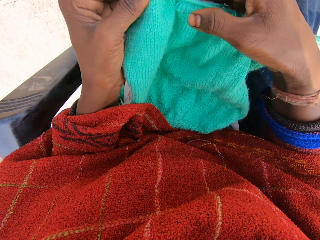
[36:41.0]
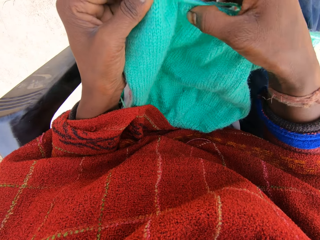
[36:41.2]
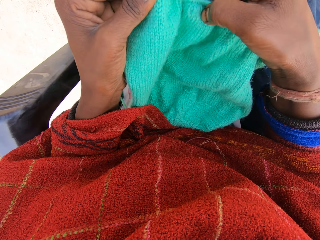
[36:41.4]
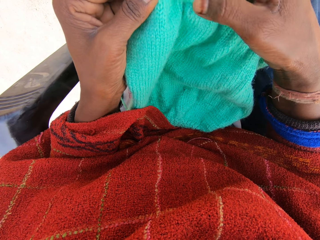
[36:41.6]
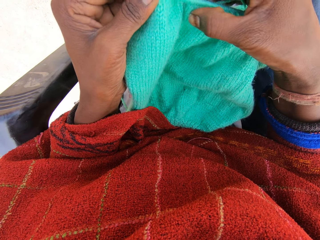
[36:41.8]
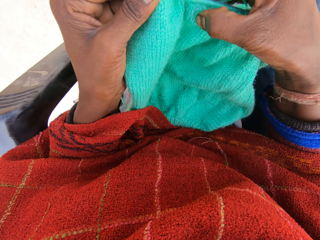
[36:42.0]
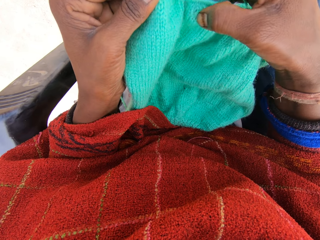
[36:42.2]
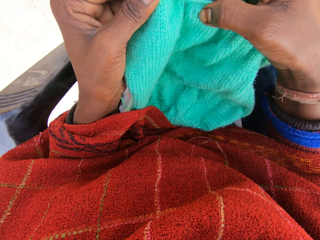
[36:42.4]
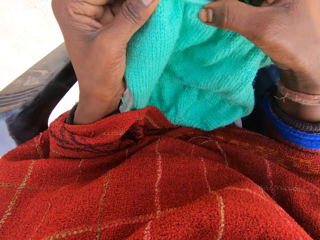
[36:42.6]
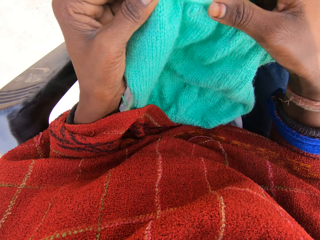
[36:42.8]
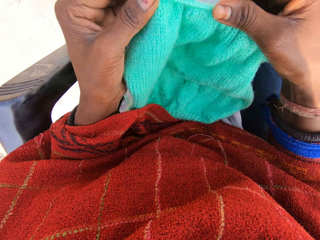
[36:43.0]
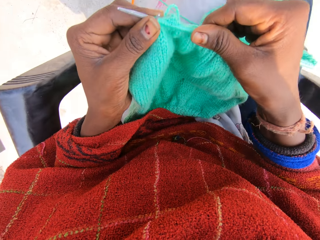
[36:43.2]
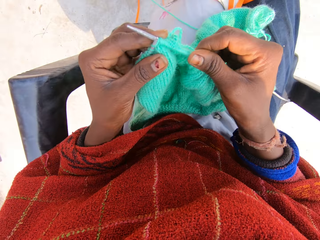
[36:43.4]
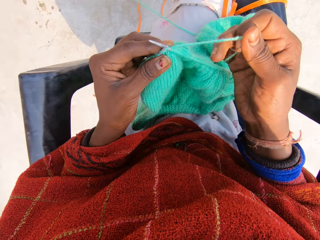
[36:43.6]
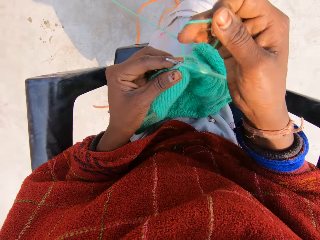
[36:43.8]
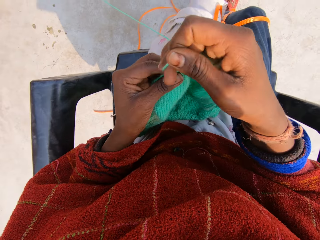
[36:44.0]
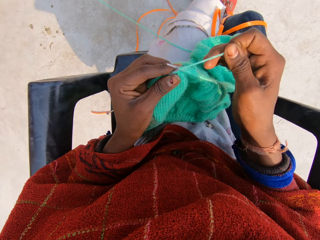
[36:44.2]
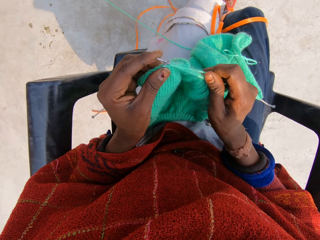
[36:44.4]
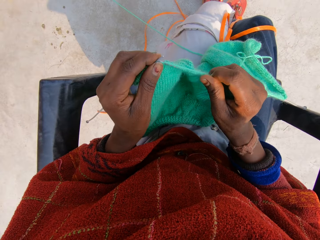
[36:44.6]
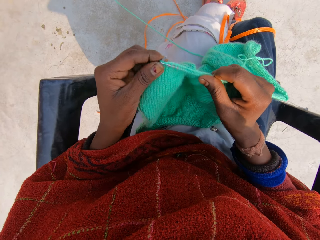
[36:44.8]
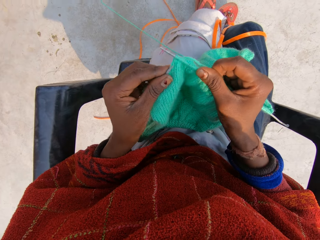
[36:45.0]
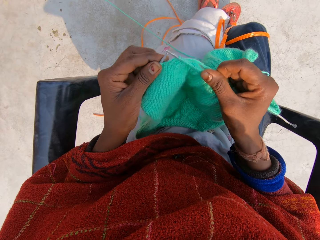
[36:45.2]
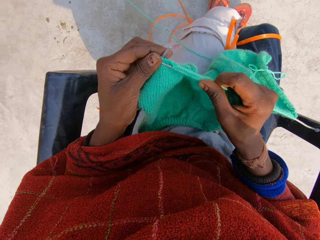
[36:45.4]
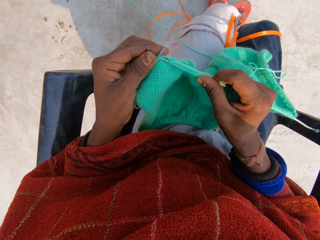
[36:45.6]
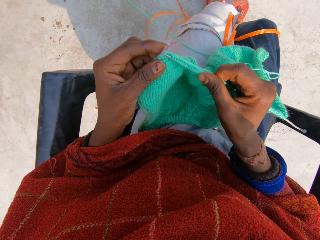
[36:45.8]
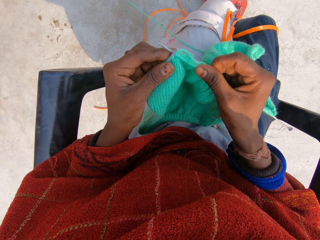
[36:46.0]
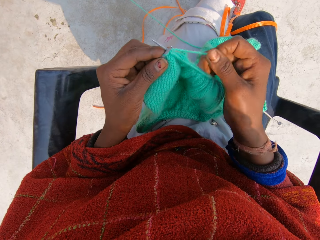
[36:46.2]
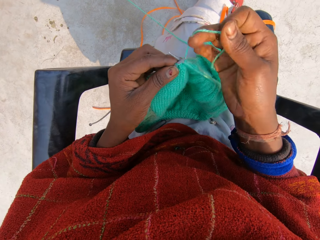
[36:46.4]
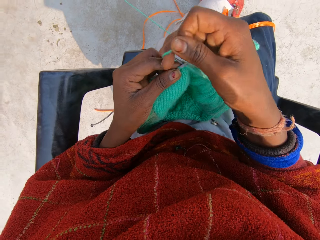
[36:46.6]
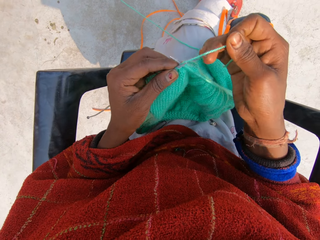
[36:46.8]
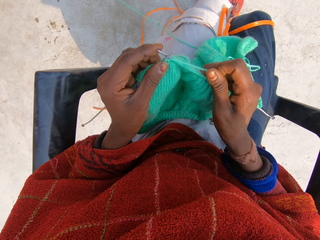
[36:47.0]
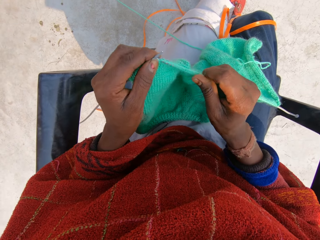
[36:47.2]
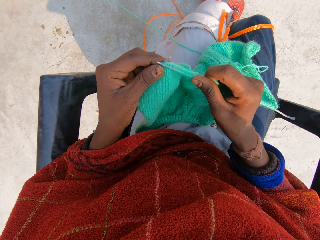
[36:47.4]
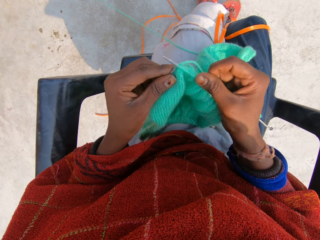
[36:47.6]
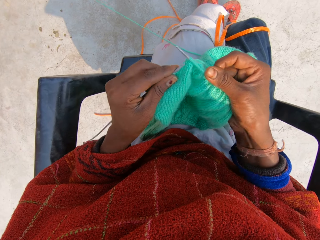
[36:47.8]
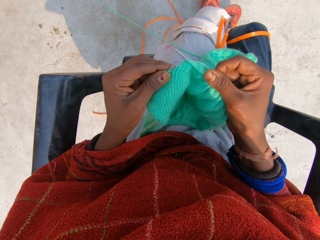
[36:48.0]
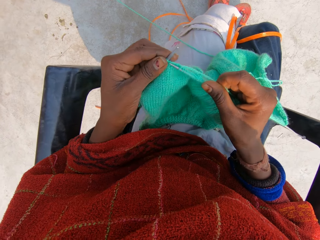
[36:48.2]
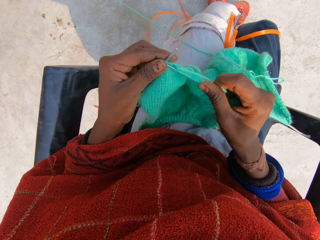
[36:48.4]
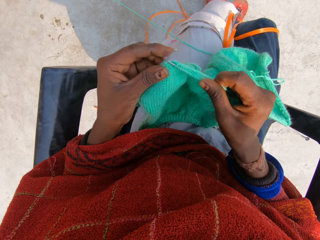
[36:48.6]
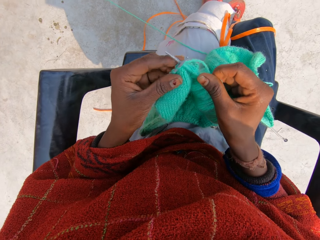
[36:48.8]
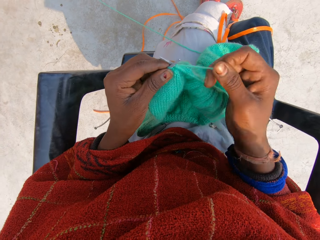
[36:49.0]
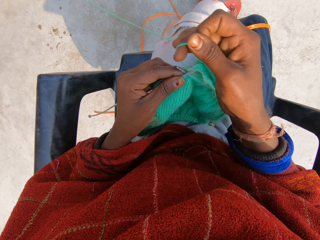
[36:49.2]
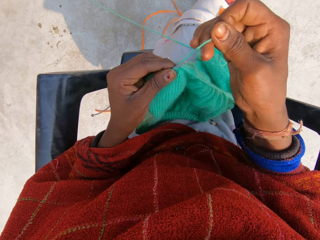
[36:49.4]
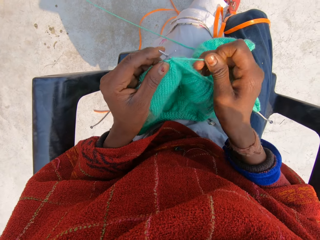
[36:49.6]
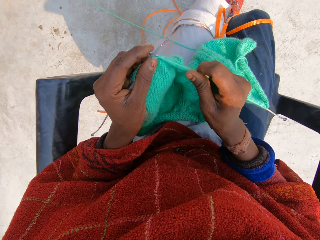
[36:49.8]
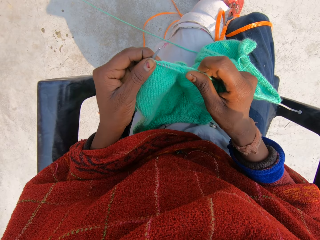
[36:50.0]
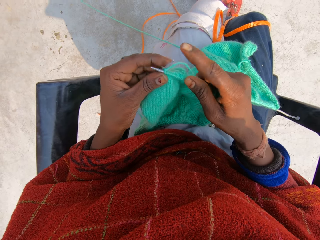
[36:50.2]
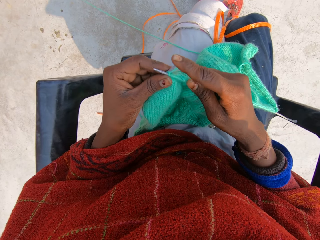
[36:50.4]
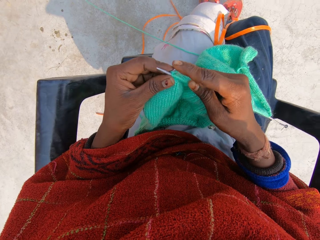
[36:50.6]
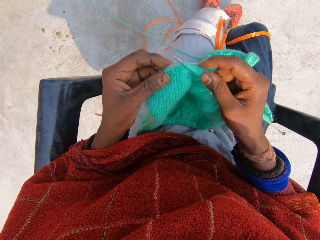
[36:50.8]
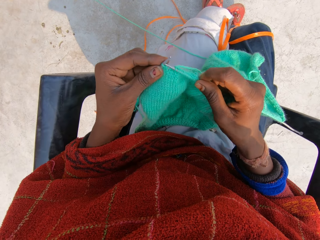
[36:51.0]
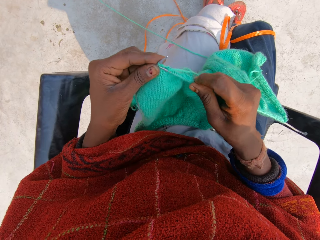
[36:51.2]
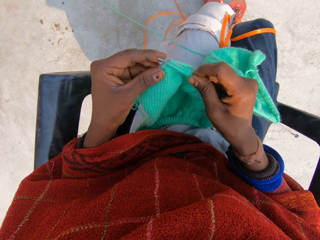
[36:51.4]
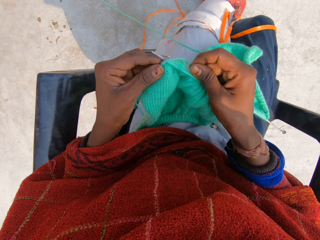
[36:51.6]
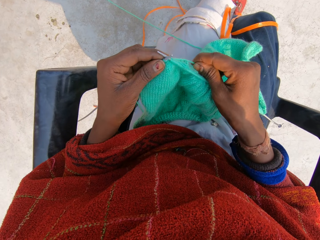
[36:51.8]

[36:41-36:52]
The camera wearer rolls the knitting thread on the knitting needle. She knits the garment with her hands. She rolls the knitting thread on the knitting needle. She knits the garment with her hands. She rolls the knitting thread on the knitting needle. She knits the garment with her hands.

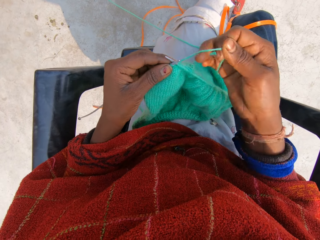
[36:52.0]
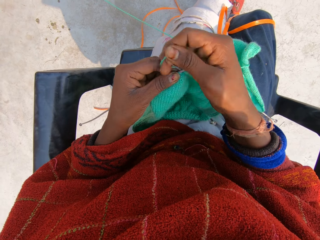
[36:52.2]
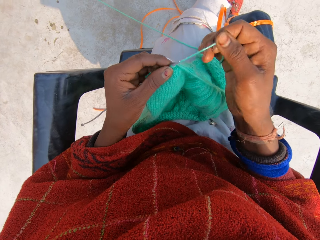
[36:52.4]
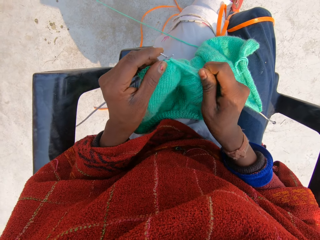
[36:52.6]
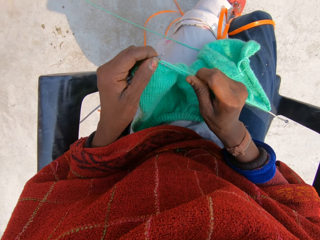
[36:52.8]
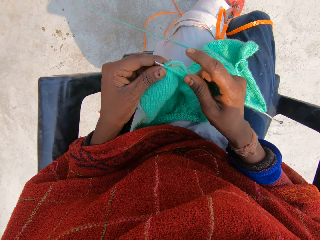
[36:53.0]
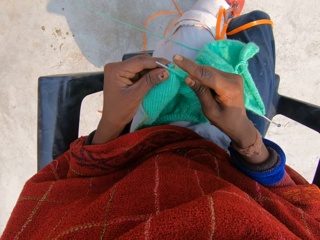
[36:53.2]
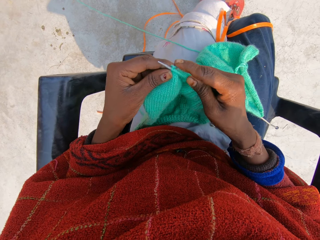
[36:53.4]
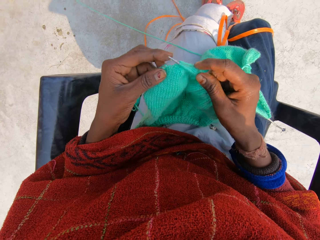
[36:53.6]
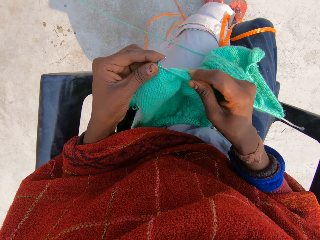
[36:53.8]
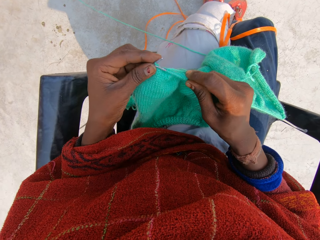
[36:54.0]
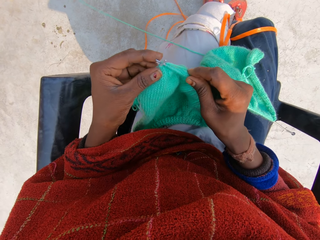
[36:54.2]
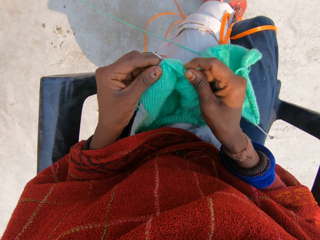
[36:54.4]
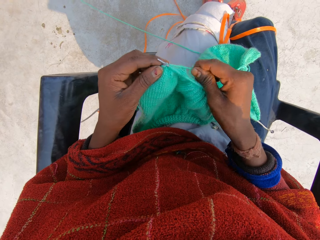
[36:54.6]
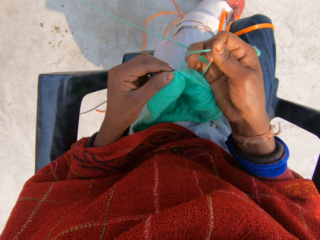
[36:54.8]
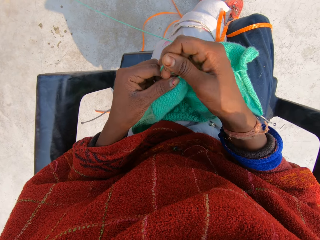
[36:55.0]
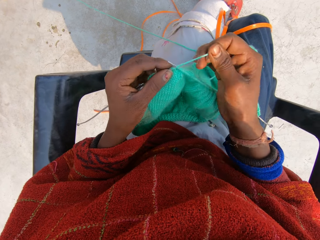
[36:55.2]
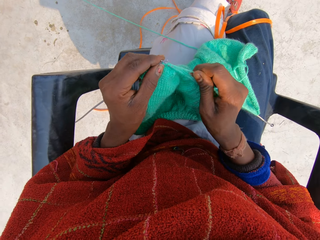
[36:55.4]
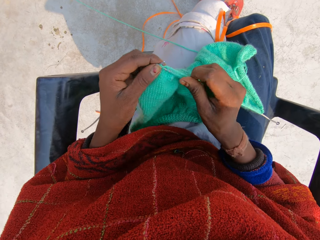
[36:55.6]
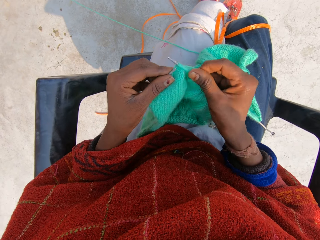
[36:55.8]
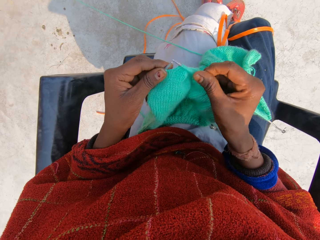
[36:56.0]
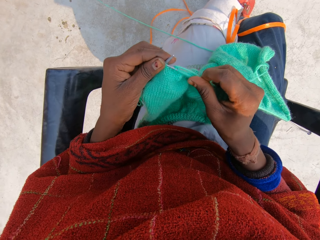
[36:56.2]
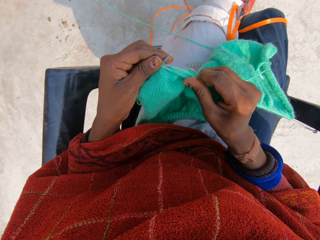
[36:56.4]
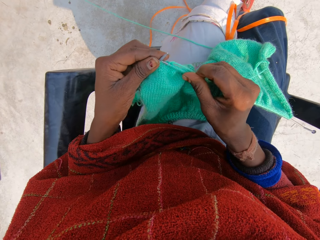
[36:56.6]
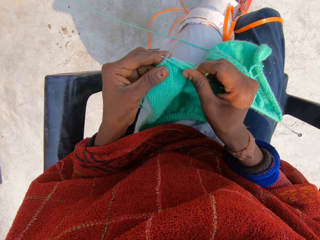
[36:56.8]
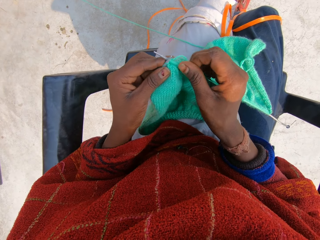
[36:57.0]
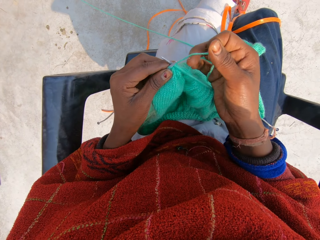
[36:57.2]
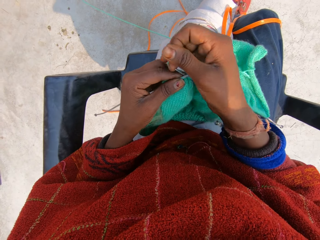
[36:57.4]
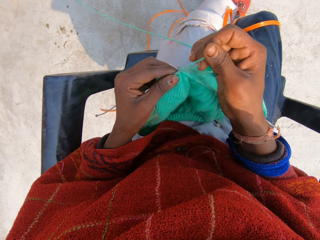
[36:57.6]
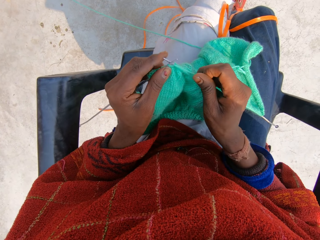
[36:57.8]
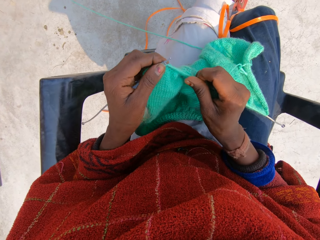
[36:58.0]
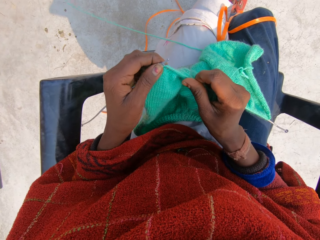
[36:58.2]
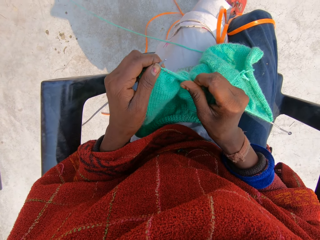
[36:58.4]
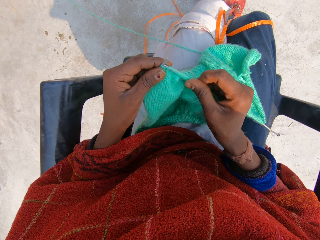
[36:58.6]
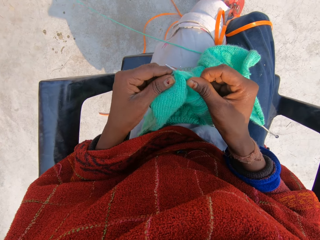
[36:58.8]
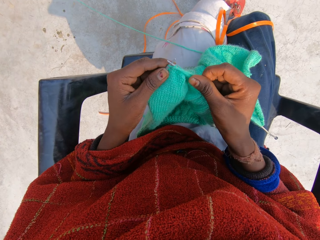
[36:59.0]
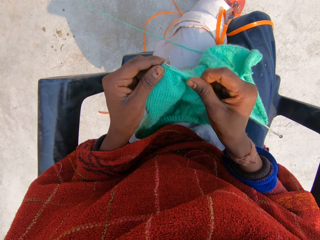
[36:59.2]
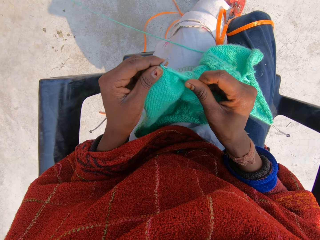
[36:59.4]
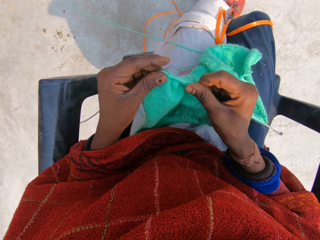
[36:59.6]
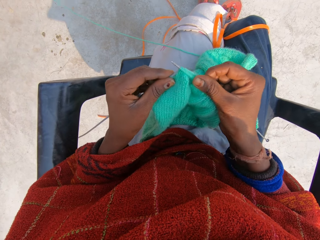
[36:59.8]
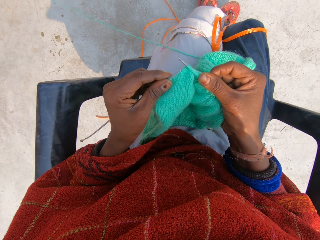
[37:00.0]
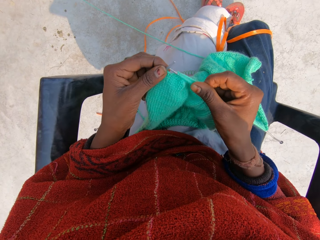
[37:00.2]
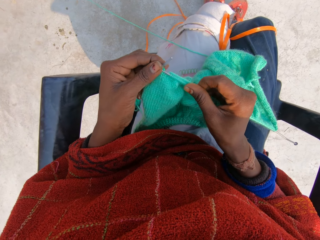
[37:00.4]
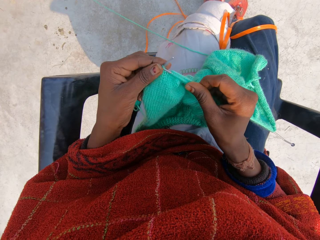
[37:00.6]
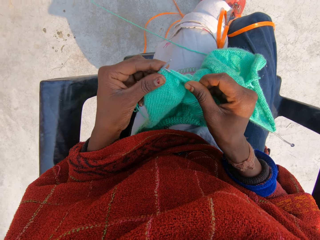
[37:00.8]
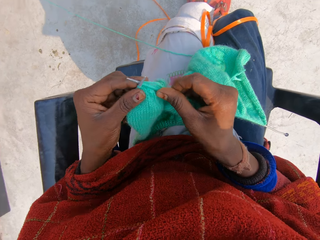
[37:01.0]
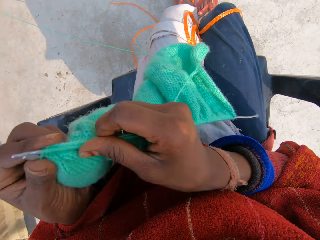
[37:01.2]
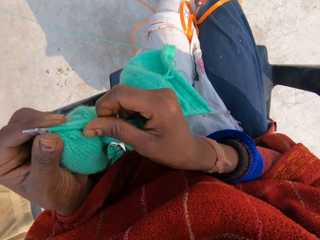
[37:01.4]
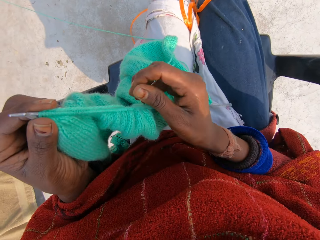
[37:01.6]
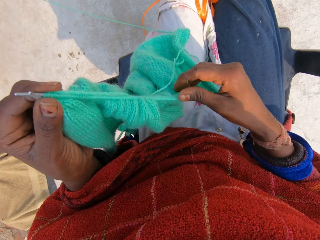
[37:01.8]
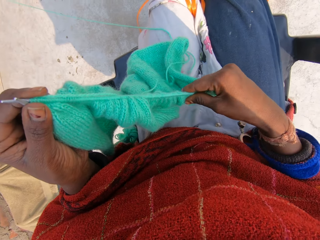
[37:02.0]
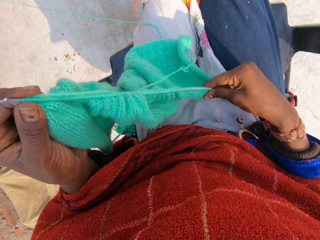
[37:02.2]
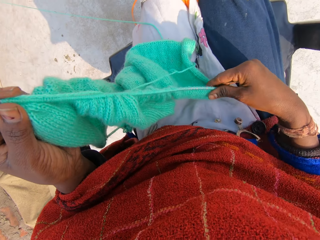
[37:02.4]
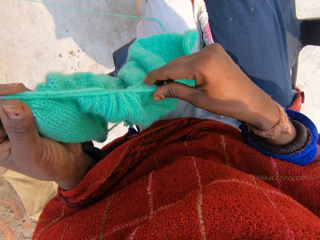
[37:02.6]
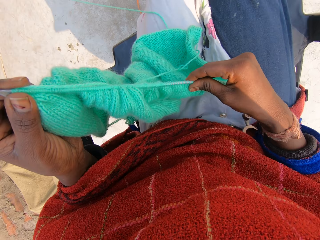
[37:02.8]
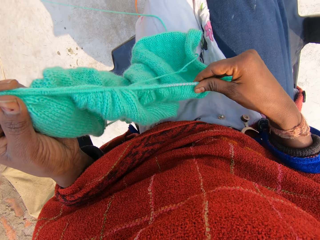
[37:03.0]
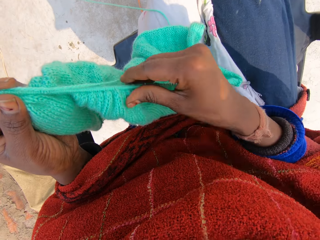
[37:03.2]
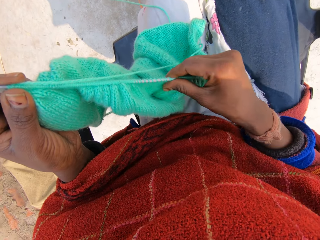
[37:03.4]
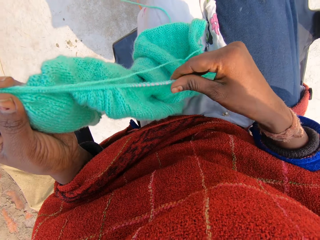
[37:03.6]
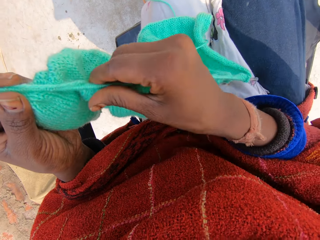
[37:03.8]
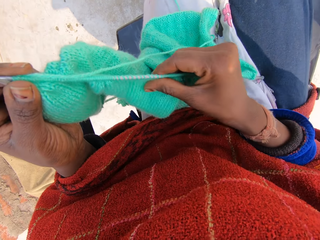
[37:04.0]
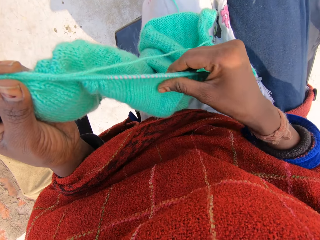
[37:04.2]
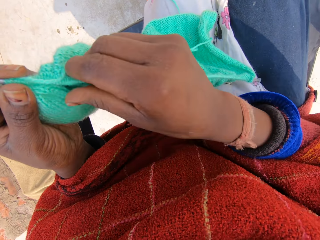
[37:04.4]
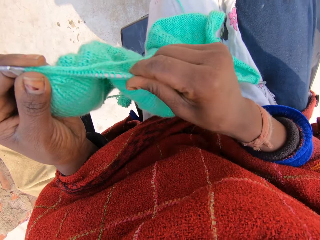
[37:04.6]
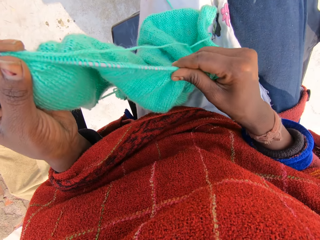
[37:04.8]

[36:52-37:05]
The camera wearer rolls the knitting thread on the knitting needle. She knits the garment with her hands. She rolls the knitting thread on the knitting needle. She knits the garment with her hands. She rolls the knitting thread on the knitting needle. She knits the garment with her hands. She holds the garment with her hands.
